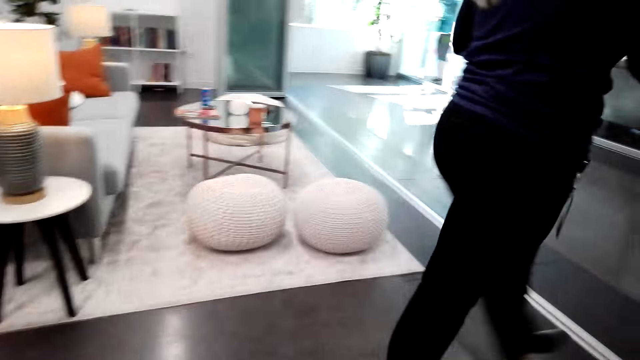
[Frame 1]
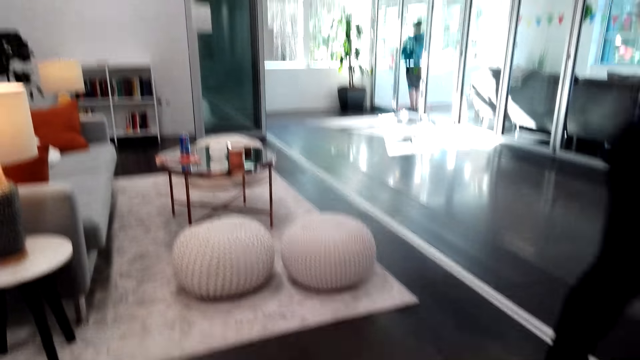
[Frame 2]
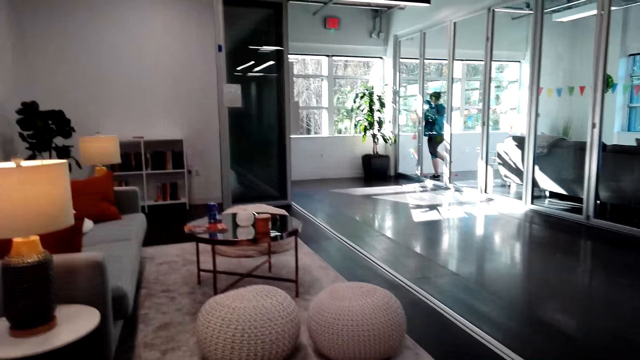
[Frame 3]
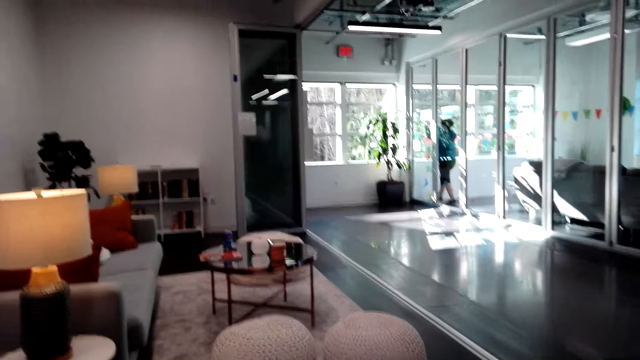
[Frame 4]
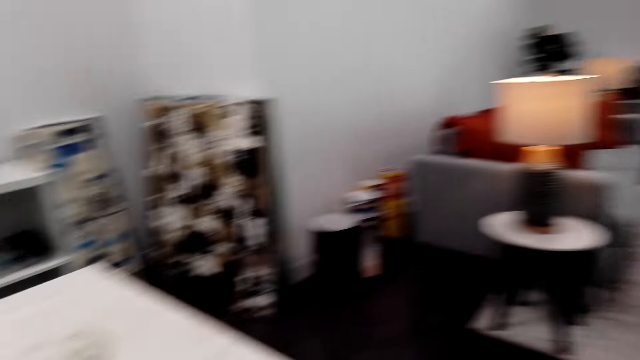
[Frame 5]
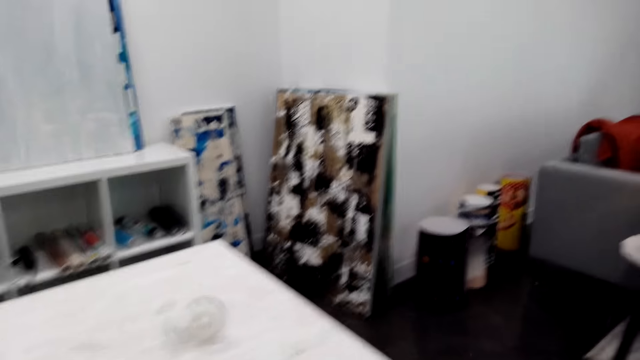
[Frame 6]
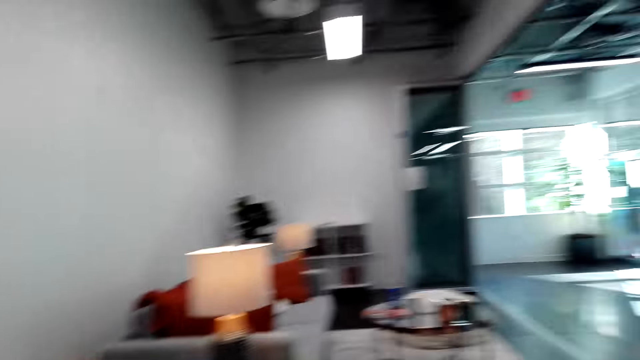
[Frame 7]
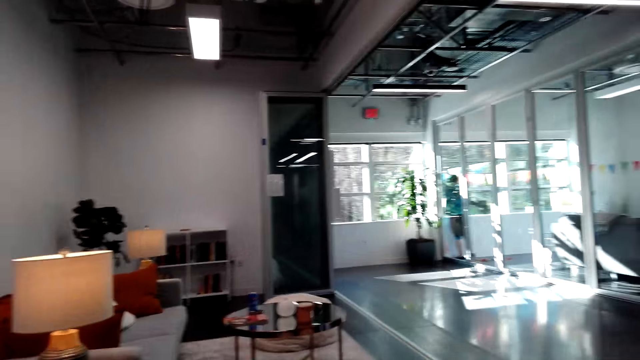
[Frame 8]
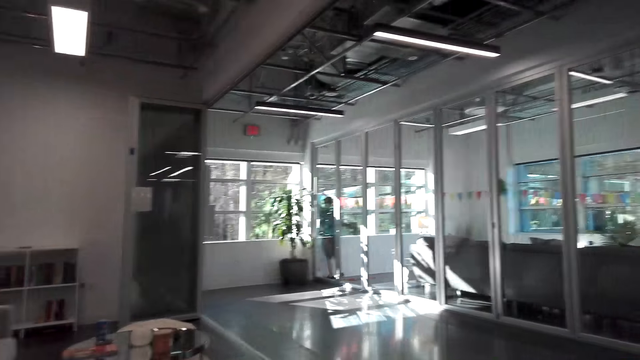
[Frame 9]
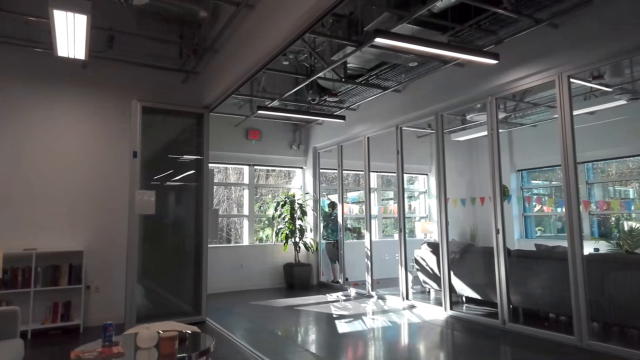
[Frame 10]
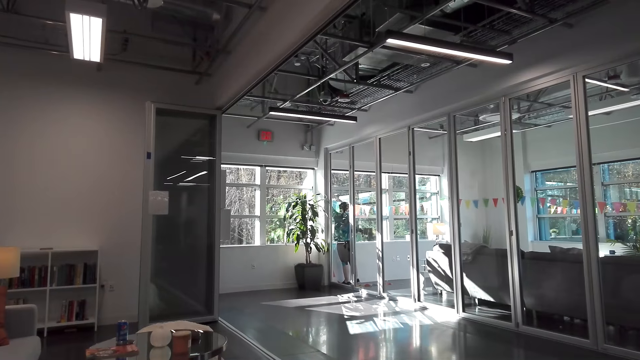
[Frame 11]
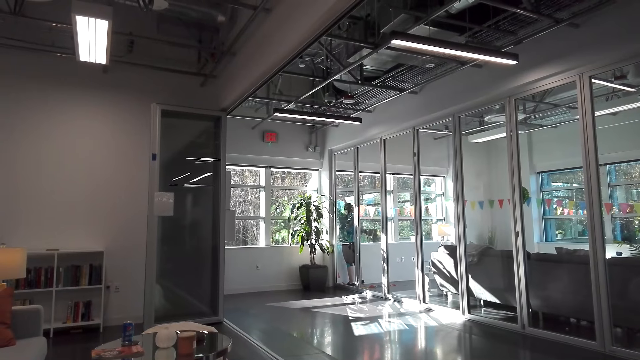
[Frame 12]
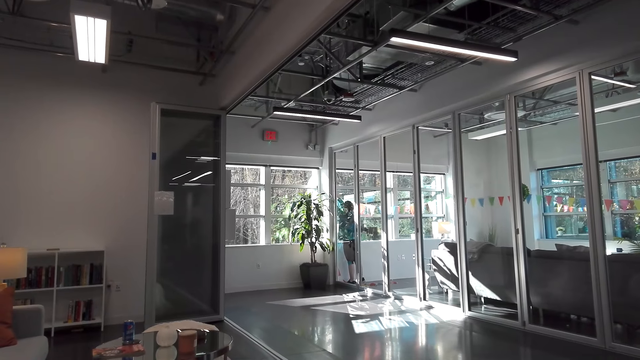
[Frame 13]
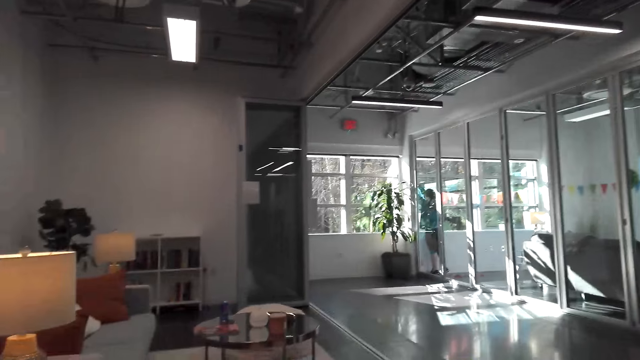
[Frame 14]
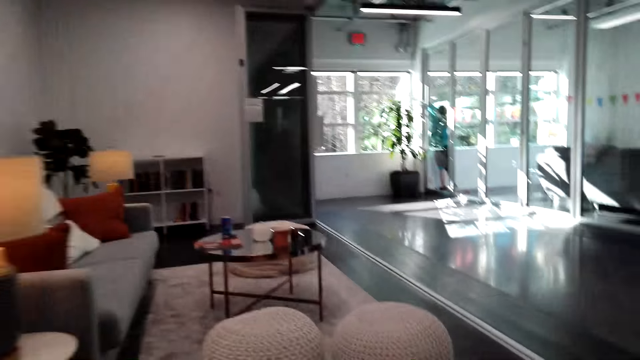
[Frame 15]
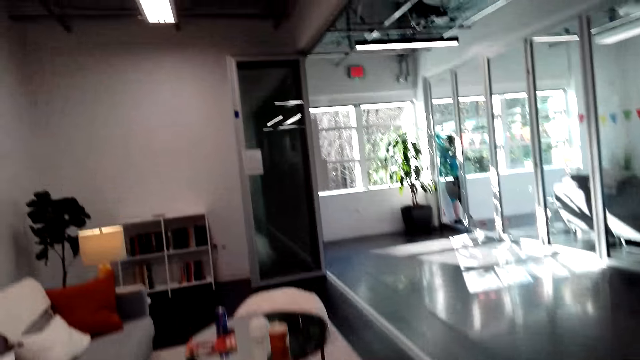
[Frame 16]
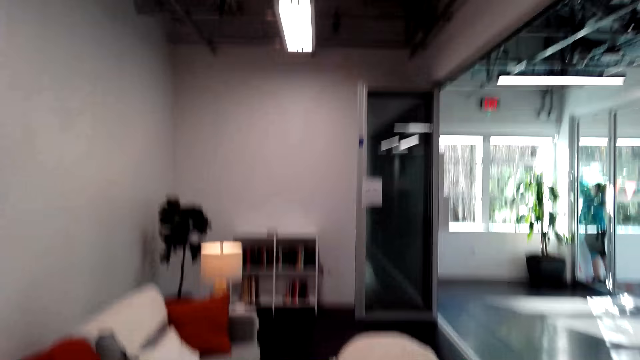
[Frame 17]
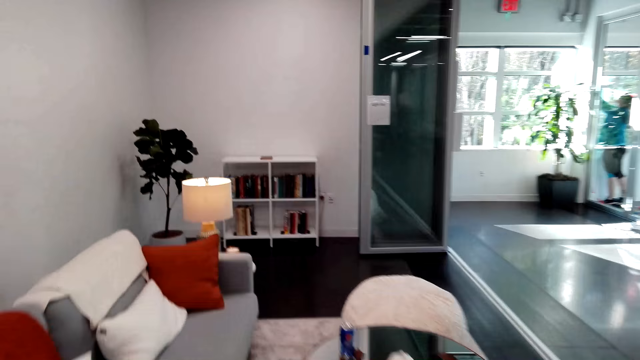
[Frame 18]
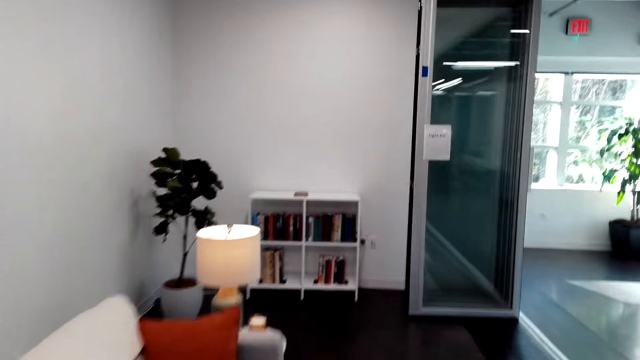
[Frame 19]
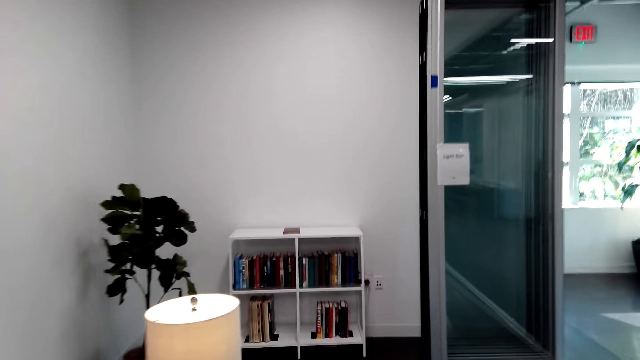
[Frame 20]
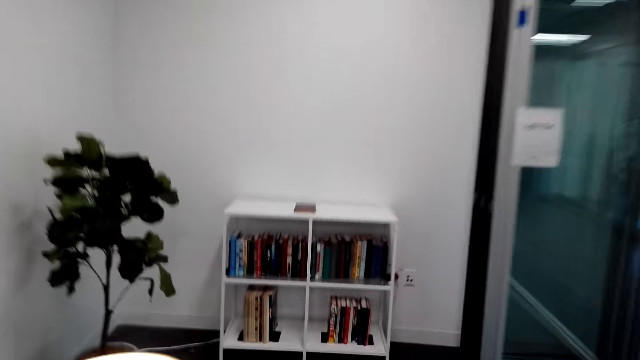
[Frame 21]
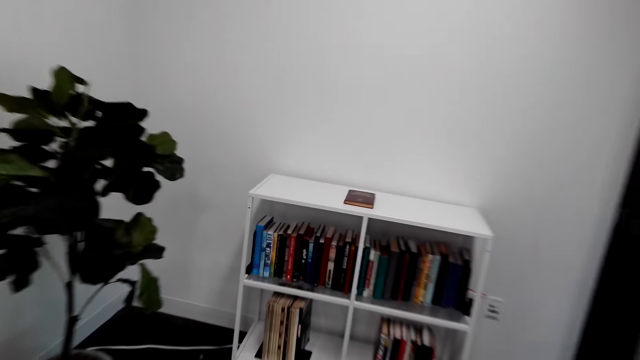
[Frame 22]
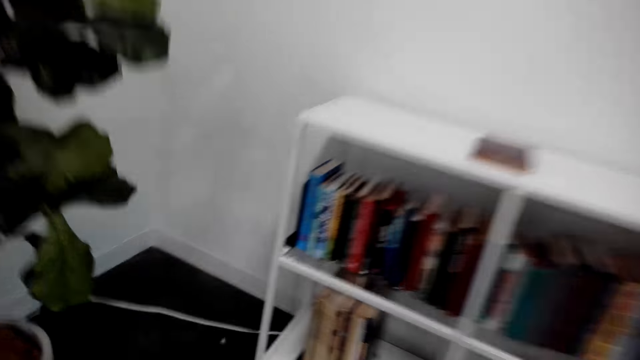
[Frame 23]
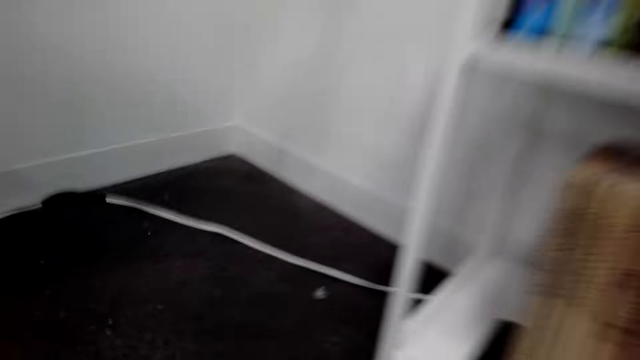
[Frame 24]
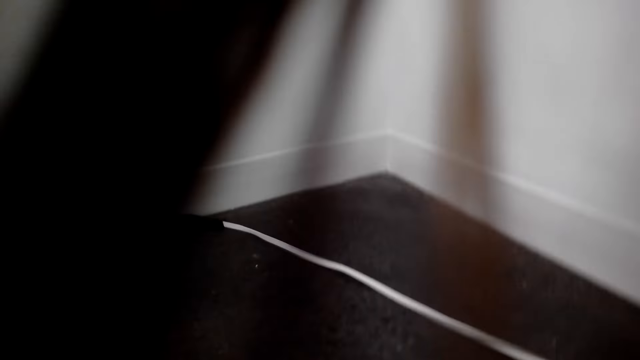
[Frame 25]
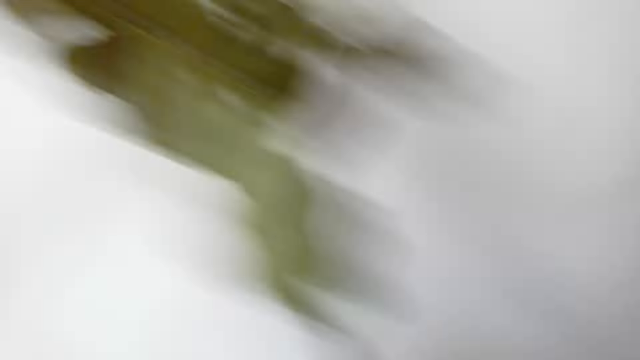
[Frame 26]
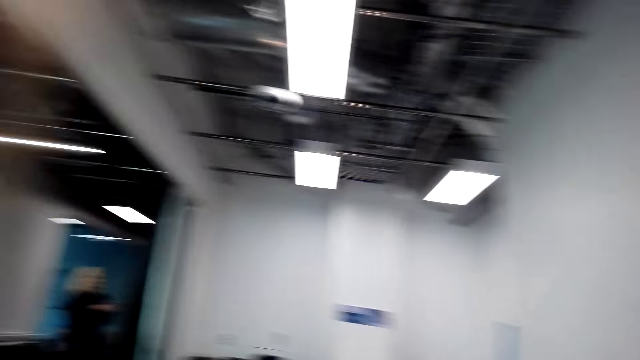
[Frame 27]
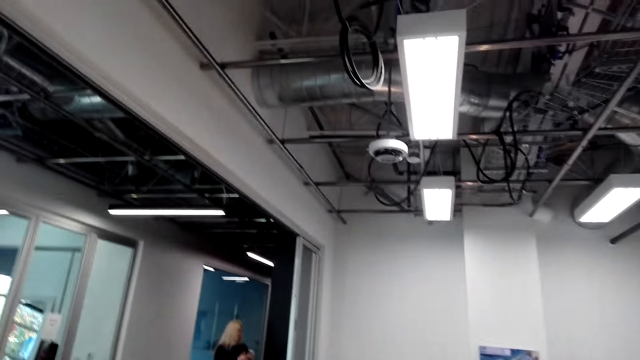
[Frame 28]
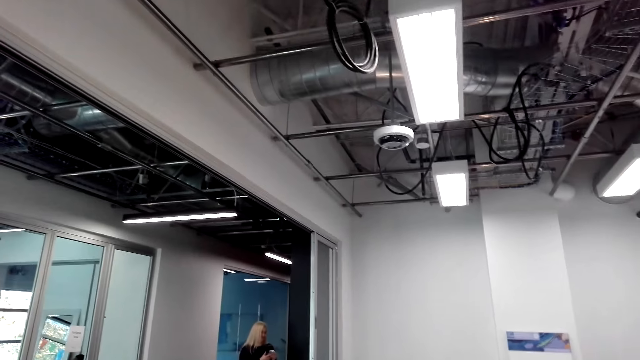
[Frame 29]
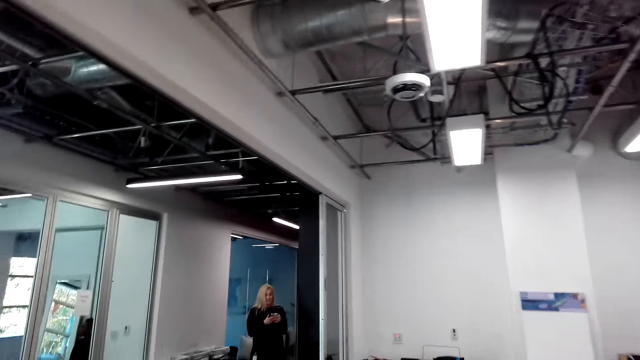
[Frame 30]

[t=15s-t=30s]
The camera wearer looks around the house. They turn around the room. They take the tape measure on the floor. They pick a paper roll from the floor.

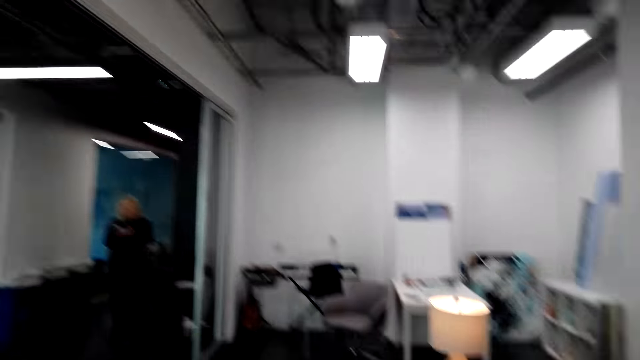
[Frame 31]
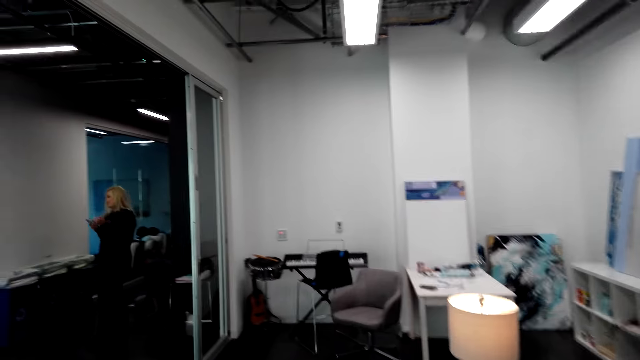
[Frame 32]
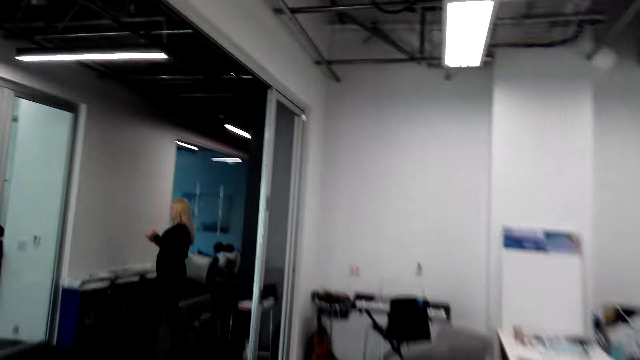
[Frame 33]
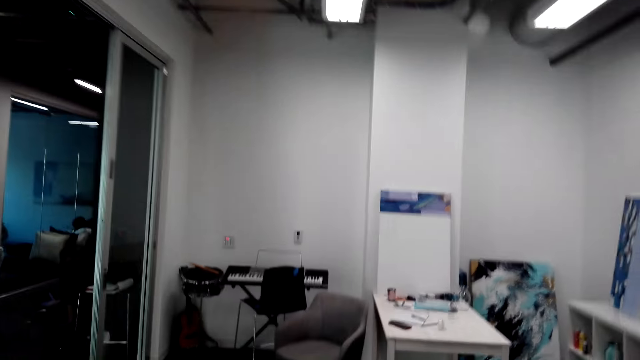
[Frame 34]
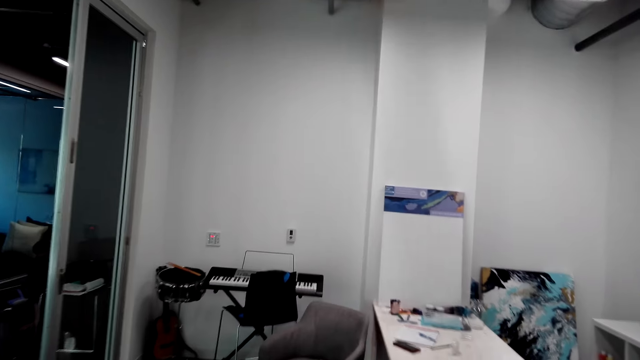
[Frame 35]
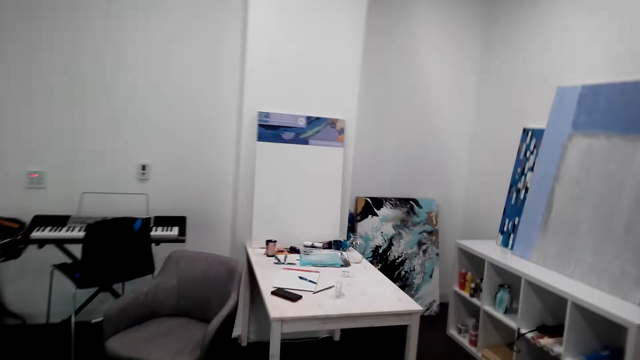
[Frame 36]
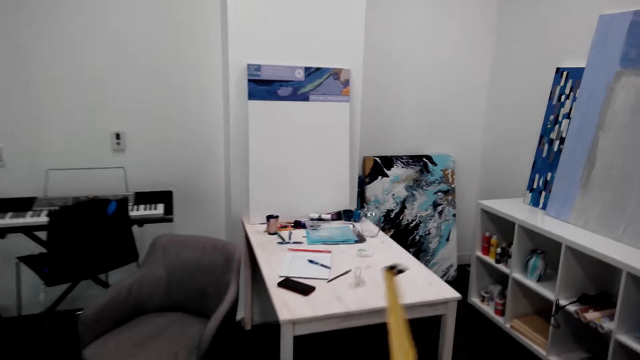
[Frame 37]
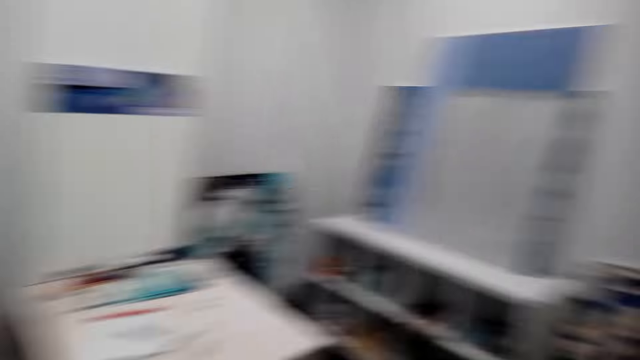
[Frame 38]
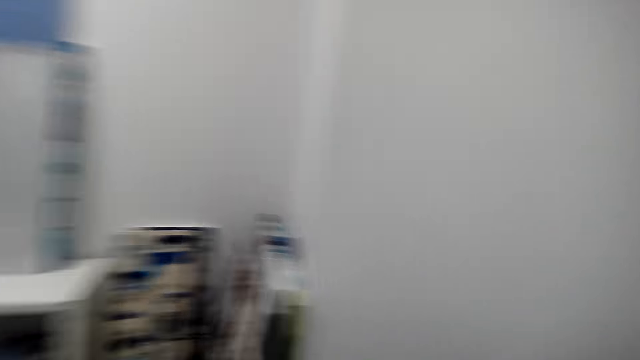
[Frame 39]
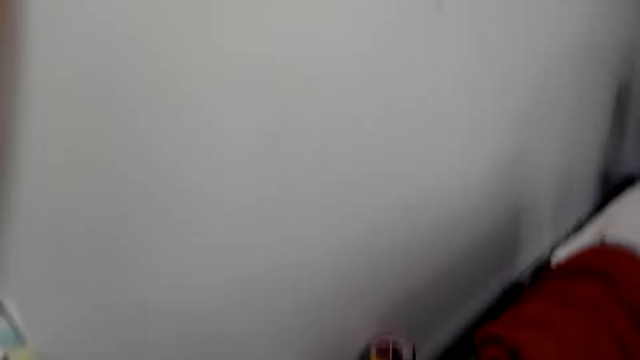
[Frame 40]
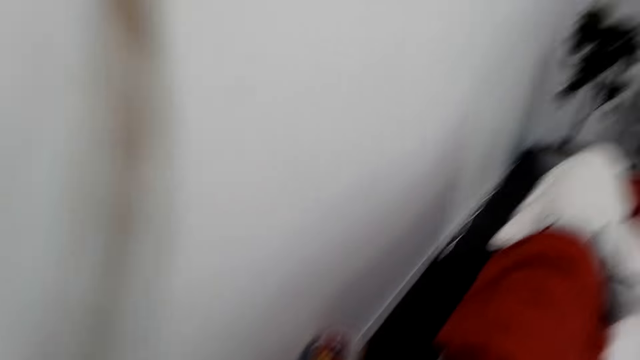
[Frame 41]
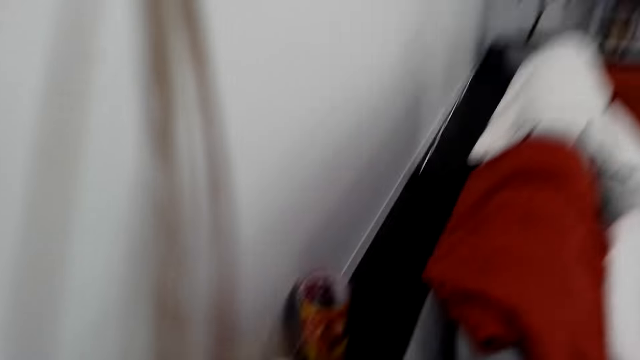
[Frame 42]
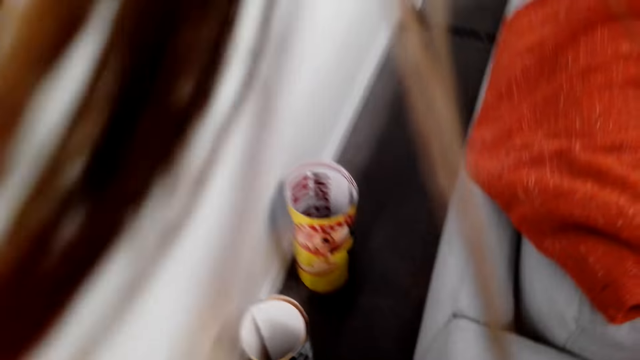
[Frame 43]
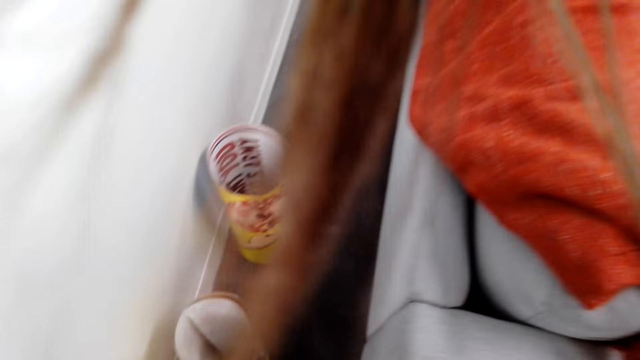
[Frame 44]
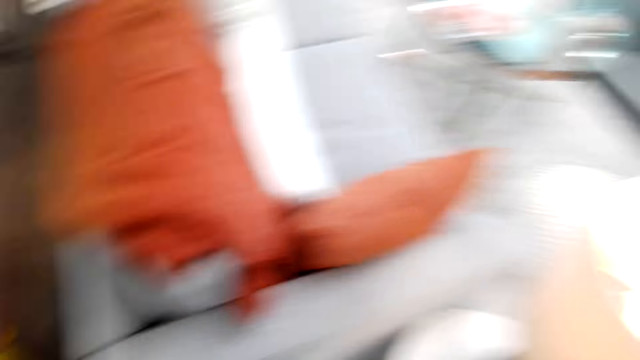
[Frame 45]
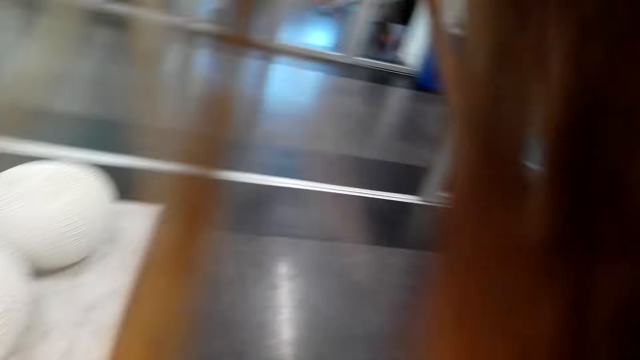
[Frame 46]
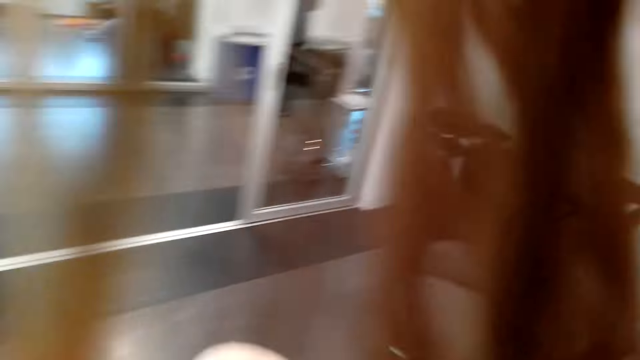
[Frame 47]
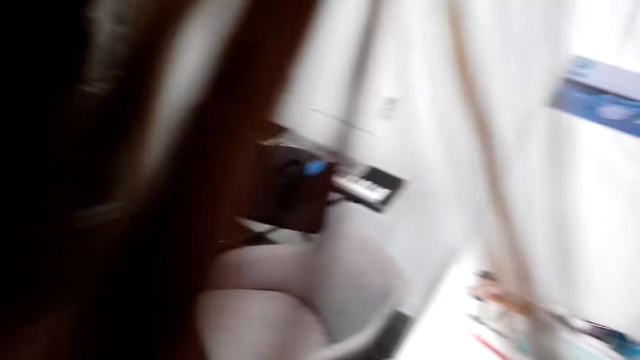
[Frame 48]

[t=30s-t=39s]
The camera wearer unfolds the paper roll.
